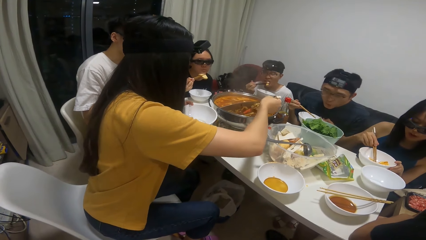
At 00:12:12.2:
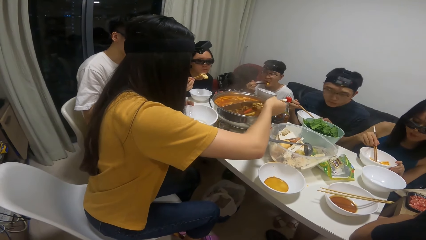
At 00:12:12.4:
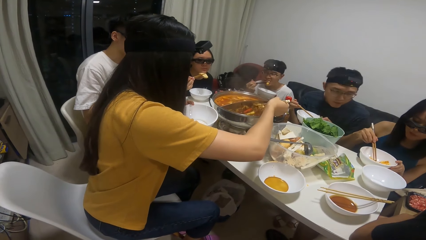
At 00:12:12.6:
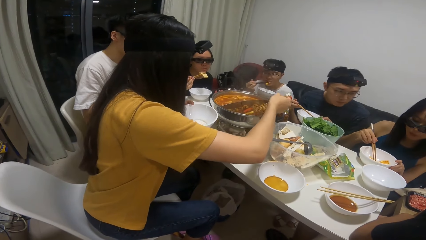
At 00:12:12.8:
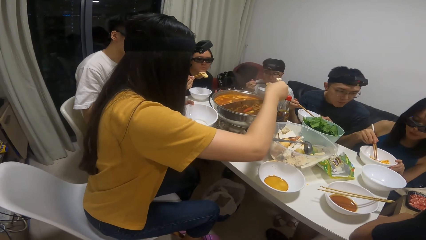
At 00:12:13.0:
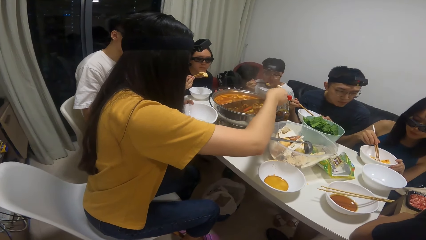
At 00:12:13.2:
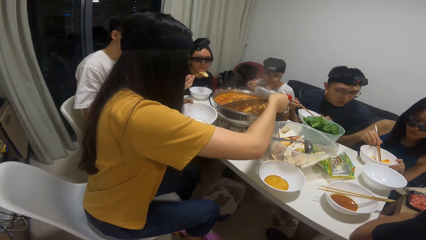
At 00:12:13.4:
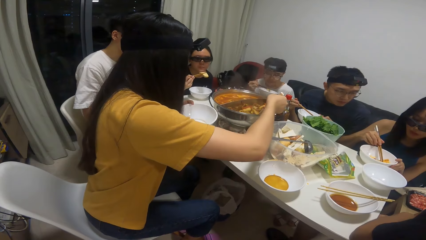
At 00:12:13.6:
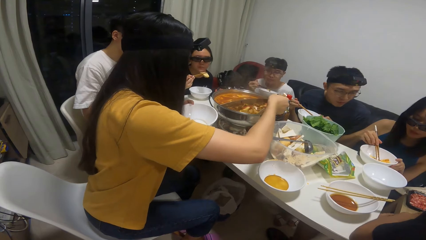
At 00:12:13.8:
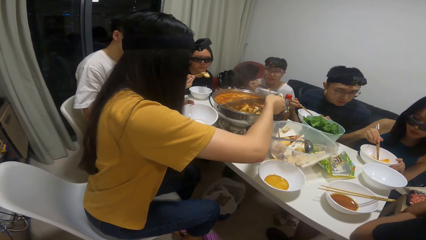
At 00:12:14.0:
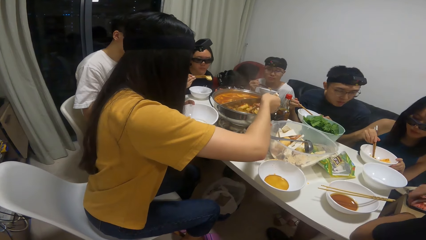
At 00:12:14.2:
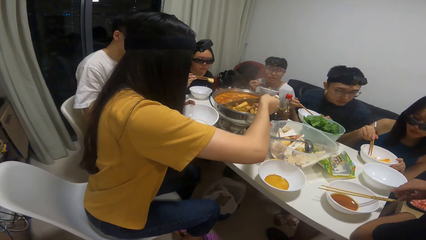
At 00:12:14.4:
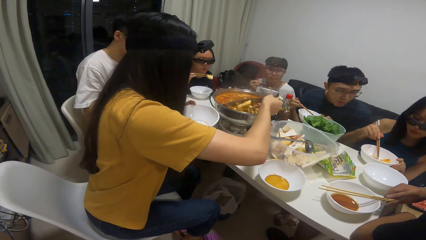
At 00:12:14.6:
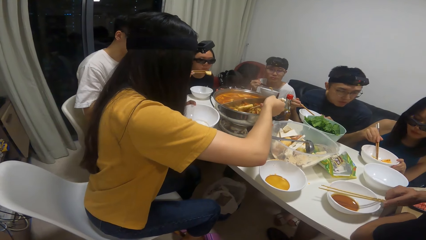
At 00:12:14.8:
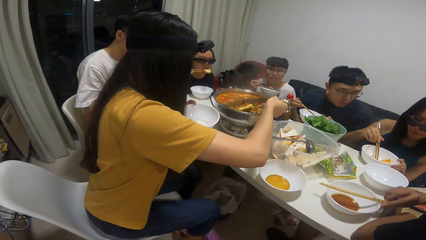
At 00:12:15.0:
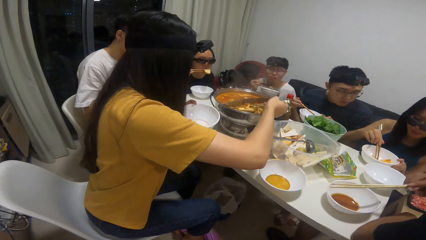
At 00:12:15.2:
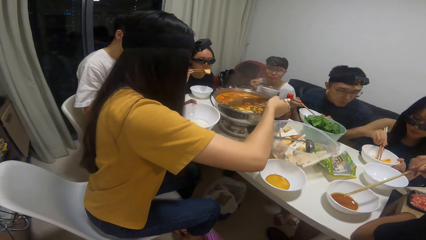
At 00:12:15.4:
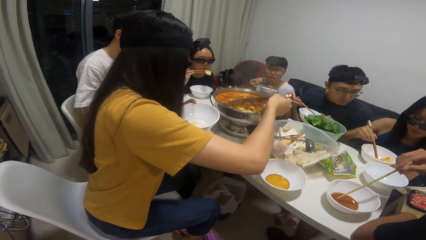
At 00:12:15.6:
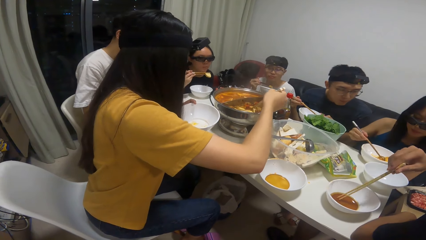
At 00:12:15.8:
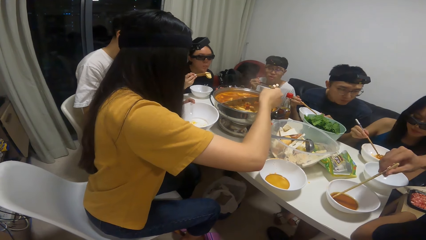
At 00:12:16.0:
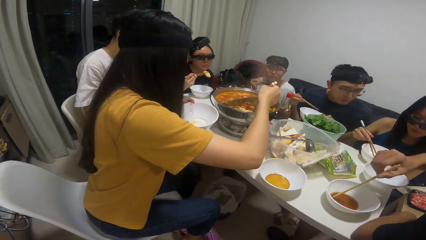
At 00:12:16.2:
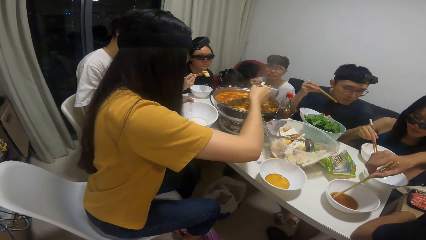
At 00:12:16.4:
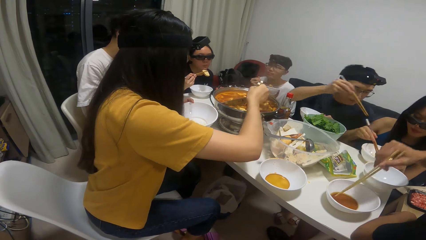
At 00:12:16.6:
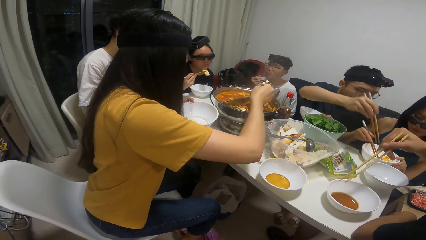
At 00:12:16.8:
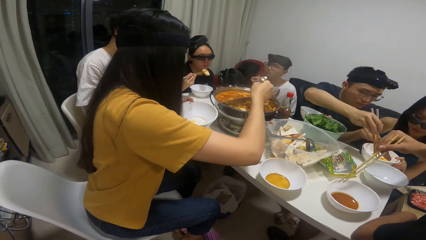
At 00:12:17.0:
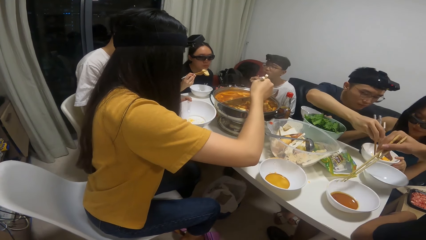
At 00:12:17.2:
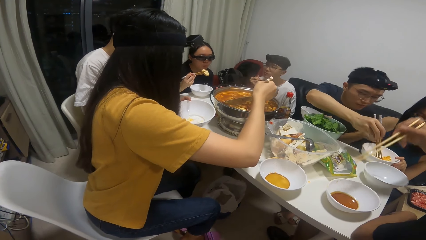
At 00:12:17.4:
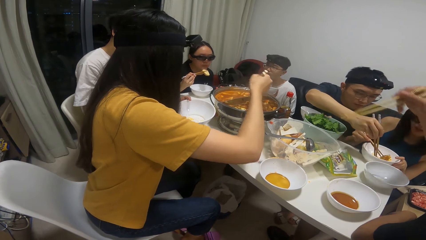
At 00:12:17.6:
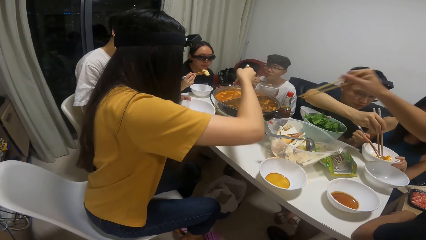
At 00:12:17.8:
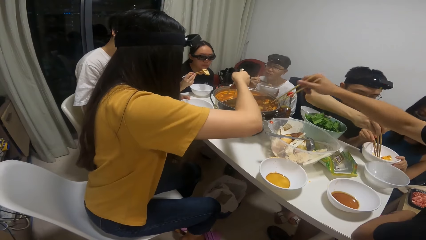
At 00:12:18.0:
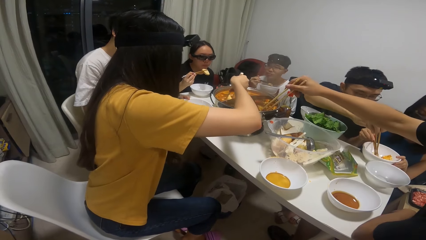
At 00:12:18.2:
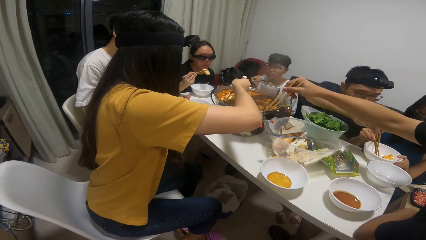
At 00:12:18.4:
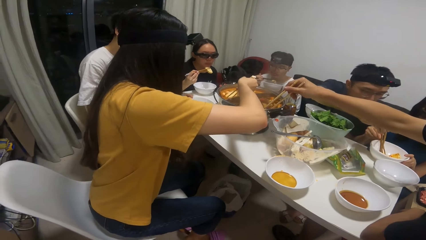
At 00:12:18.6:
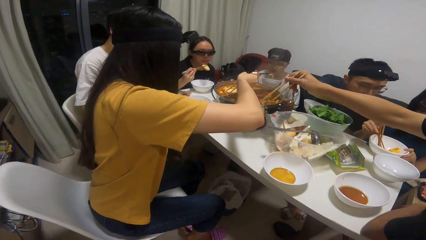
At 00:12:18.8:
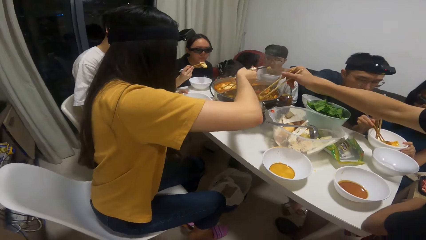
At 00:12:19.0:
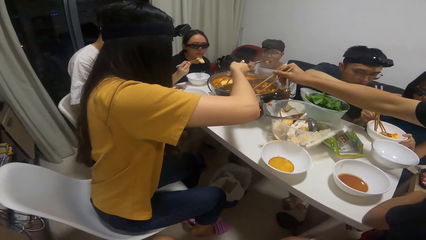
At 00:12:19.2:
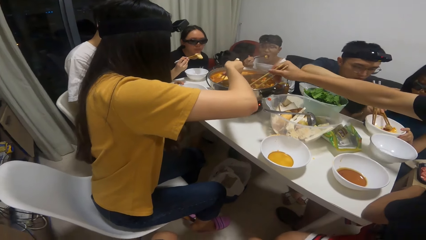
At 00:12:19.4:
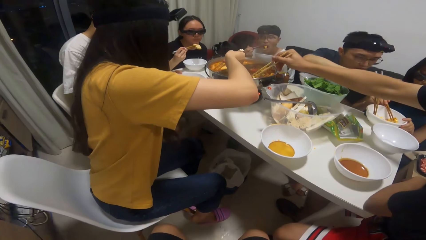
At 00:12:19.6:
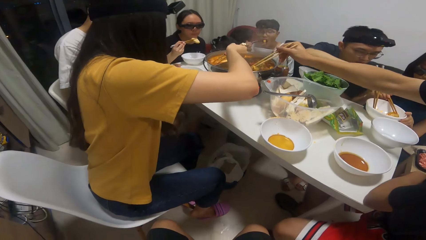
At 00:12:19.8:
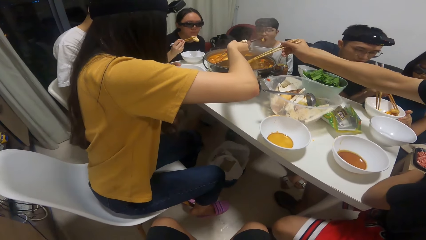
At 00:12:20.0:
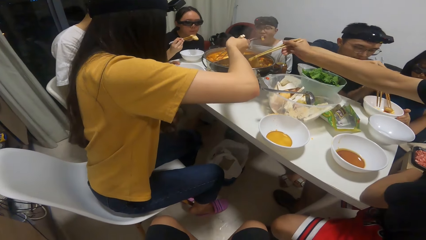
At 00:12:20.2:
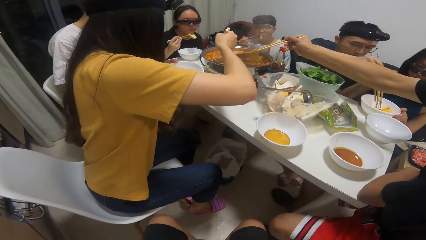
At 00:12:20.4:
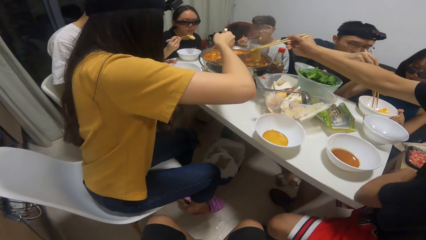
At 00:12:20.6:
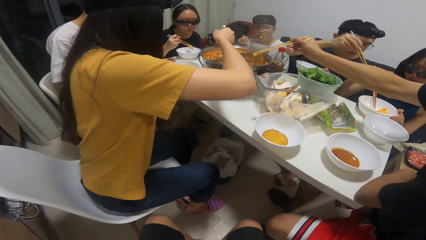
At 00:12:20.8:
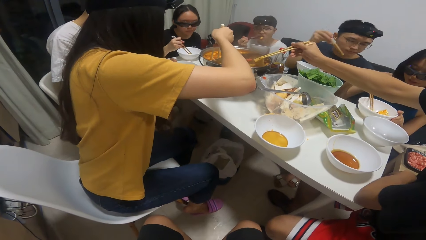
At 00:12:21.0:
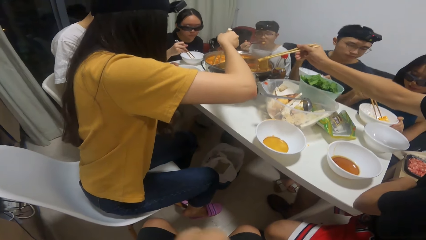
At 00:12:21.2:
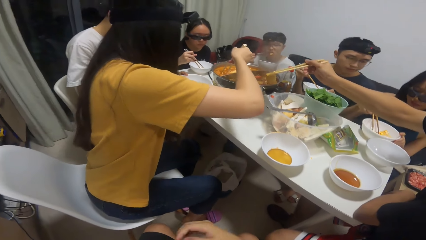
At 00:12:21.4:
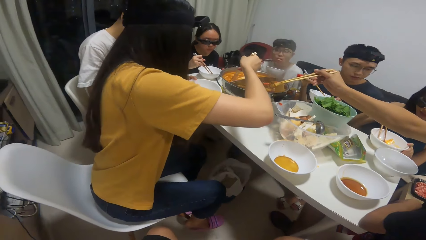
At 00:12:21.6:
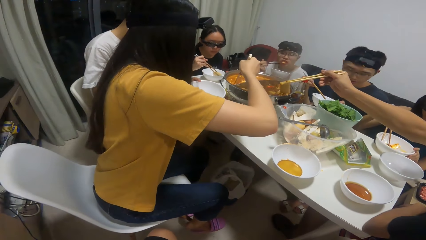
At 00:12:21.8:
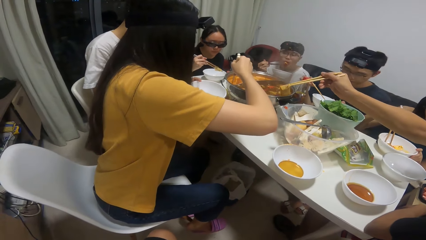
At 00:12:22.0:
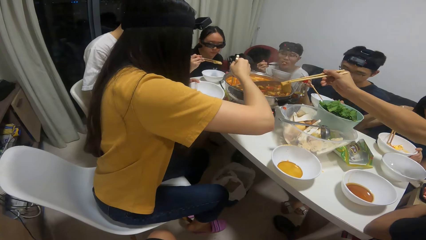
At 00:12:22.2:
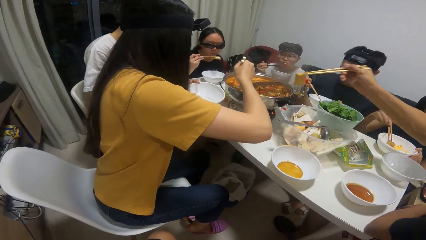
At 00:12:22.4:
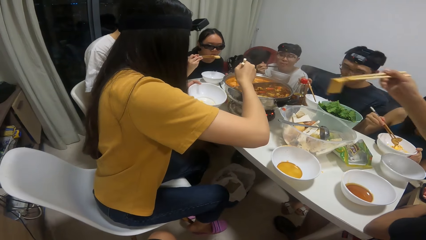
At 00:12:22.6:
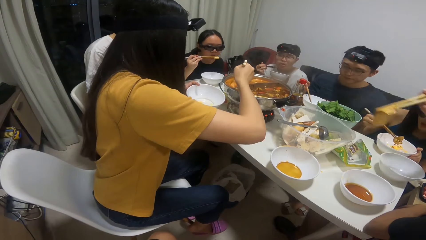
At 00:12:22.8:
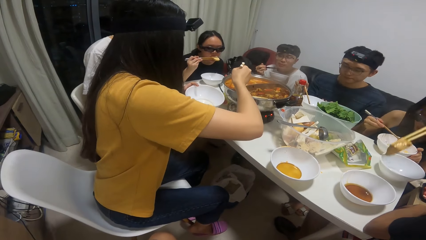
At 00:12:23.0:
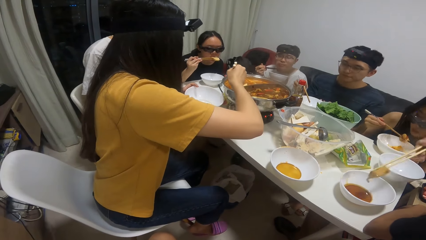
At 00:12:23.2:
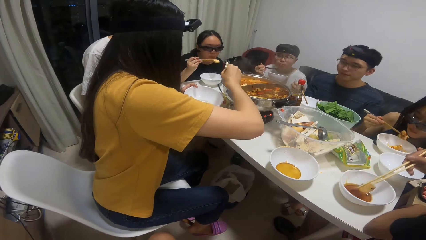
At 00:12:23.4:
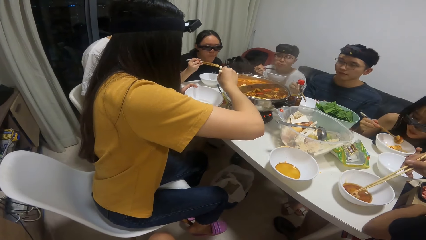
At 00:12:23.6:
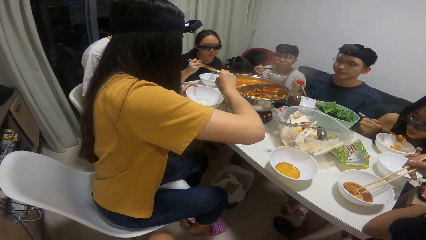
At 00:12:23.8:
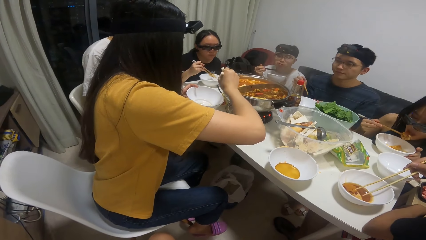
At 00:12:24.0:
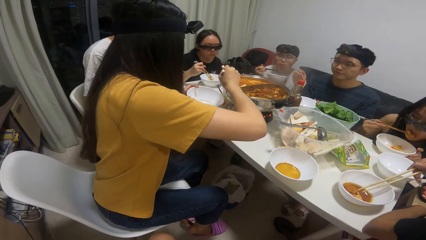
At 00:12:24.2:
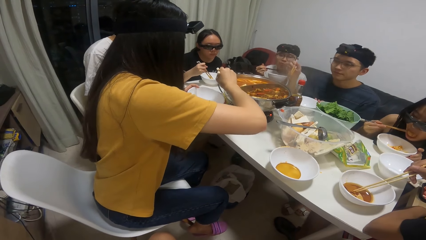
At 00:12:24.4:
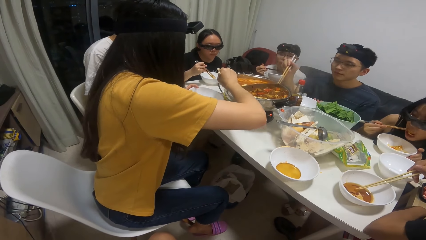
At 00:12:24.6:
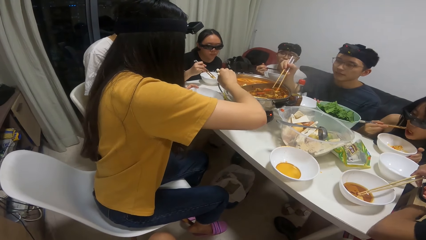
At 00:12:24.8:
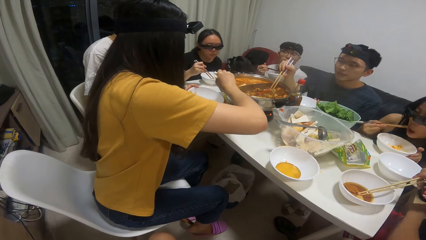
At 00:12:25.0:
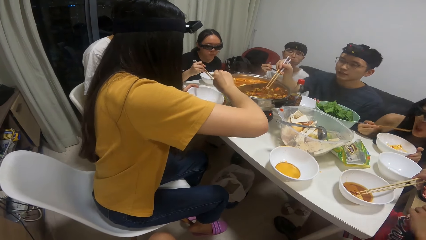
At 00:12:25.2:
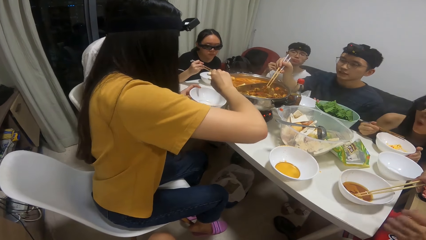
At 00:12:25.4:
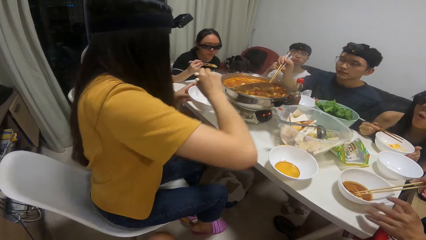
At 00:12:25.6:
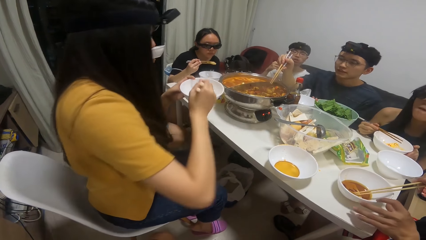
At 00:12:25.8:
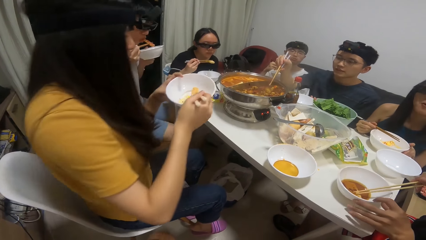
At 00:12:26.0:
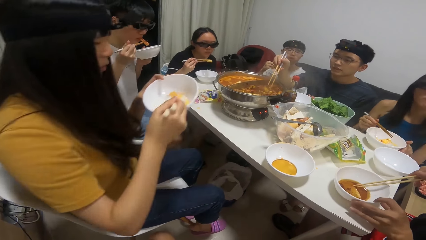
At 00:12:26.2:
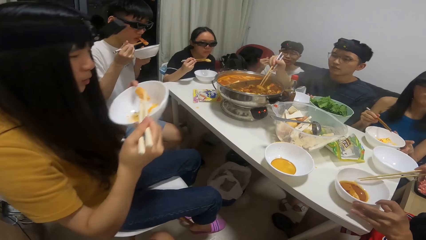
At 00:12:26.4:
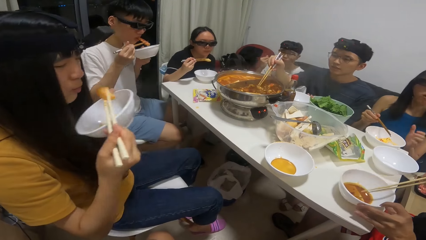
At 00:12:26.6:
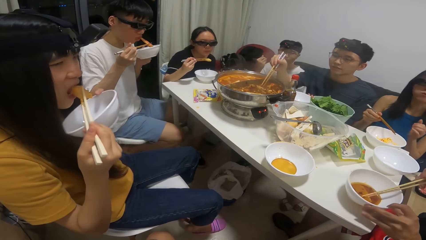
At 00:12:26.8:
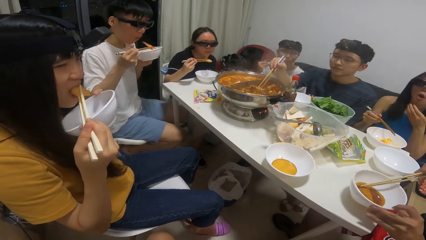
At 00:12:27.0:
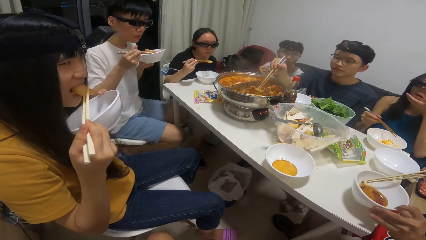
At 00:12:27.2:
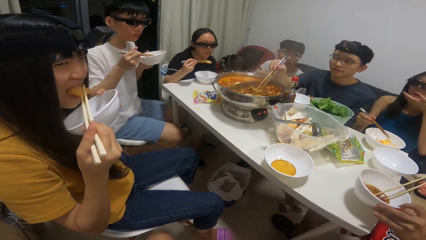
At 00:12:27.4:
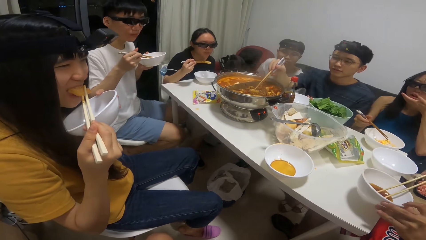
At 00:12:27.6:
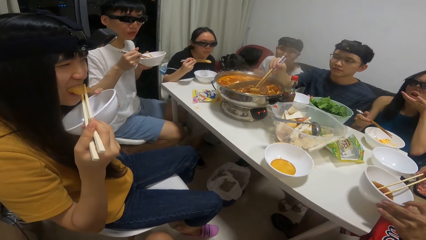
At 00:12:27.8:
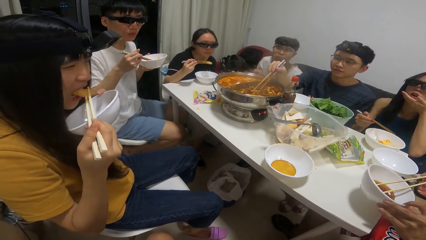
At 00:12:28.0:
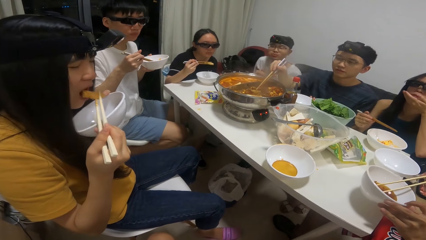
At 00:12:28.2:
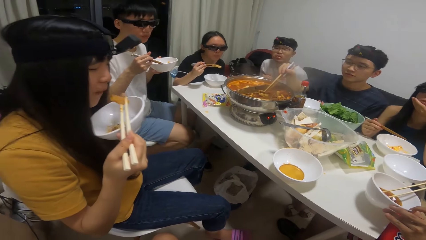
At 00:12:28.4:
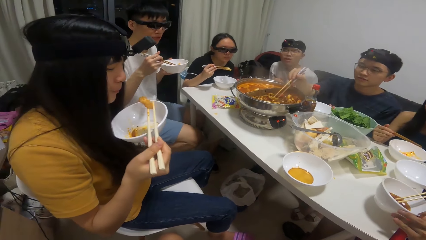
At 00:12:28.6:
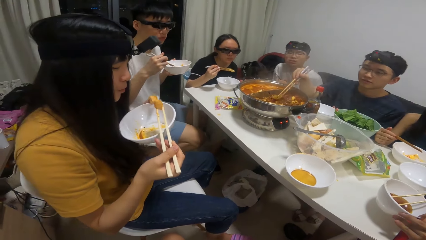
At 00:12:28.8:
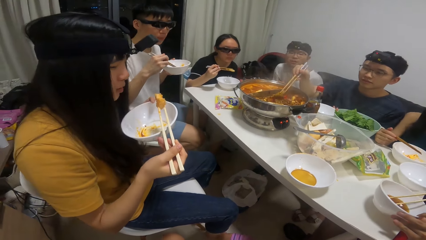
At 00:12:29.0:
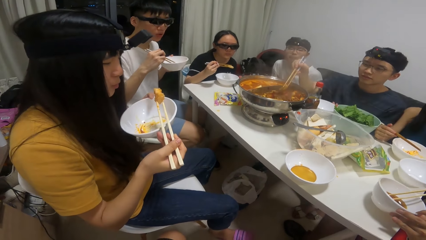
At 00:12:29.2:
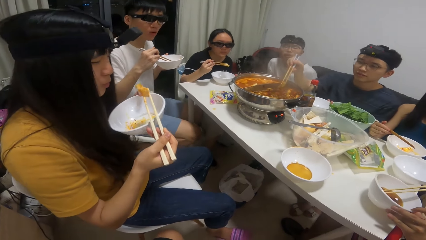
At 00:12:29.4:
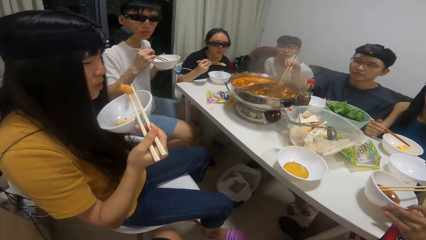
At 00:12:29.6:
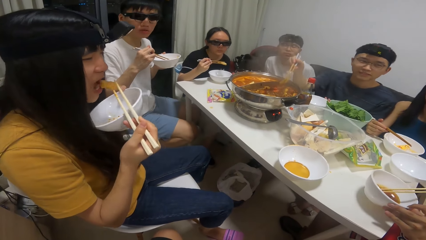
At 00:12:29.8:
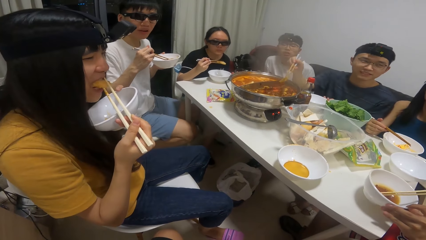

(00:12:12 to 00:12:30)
The man dips the chopstick inside a woman's plate. Another man serves food inside the plate on the table with the chopstick in his right hand. The first man serves food inside the plate on the table with the chopstick in his right hand. Another woman eats food with the chopstick in her right hand.
